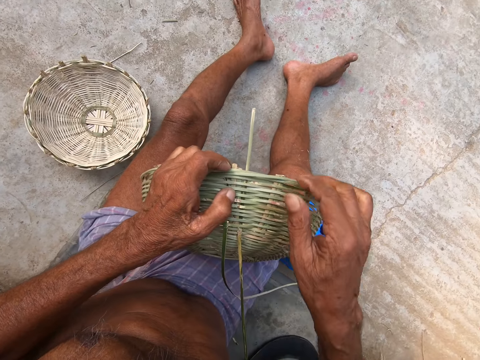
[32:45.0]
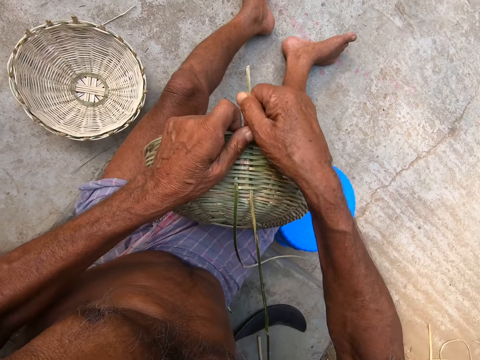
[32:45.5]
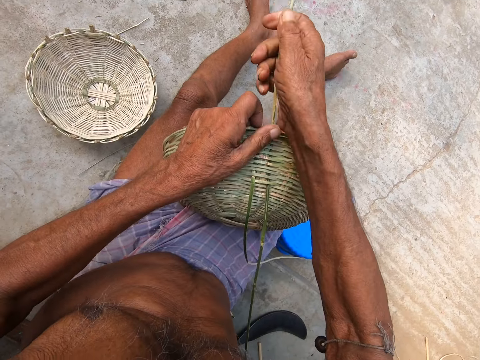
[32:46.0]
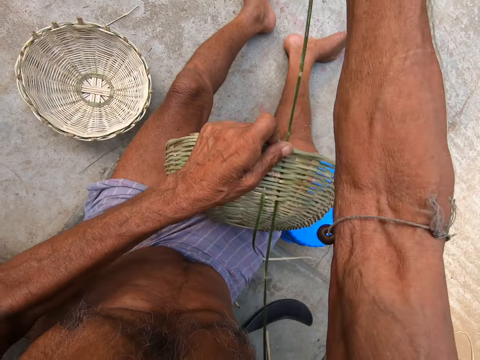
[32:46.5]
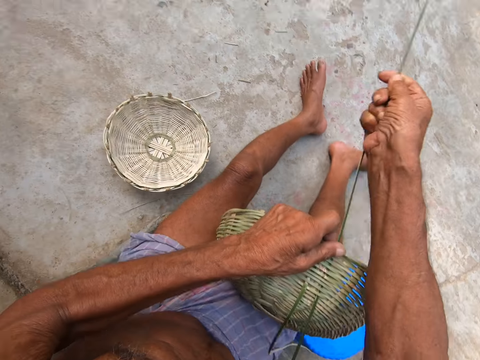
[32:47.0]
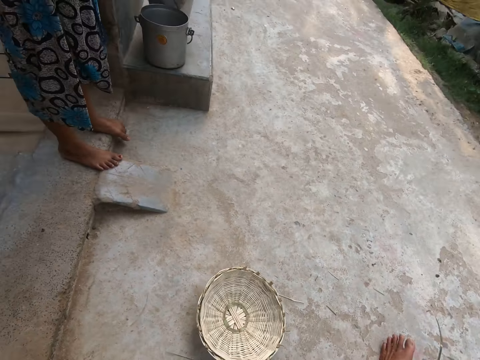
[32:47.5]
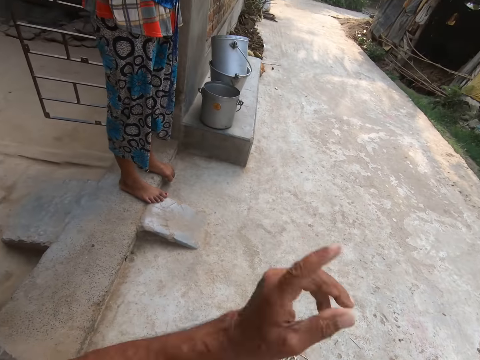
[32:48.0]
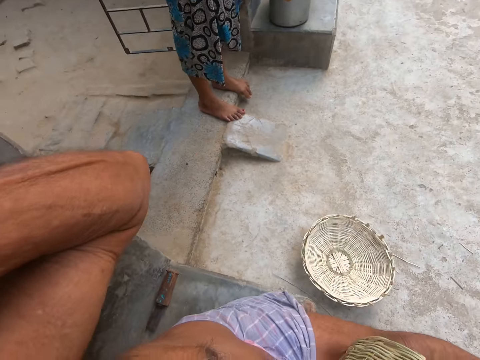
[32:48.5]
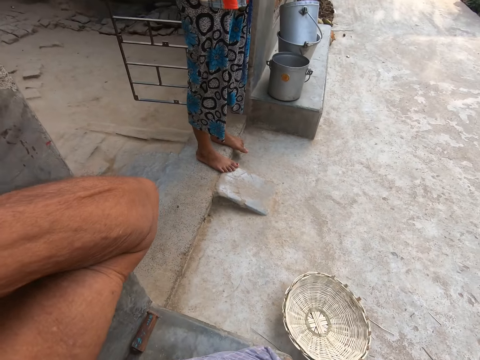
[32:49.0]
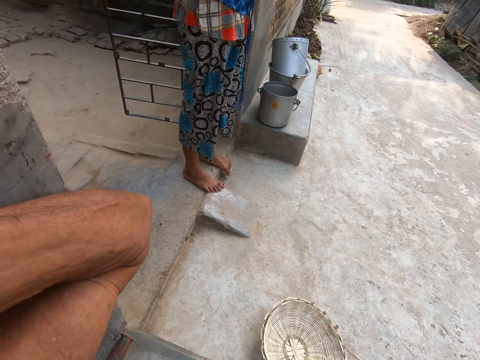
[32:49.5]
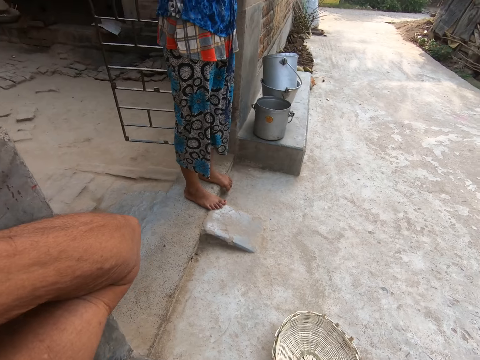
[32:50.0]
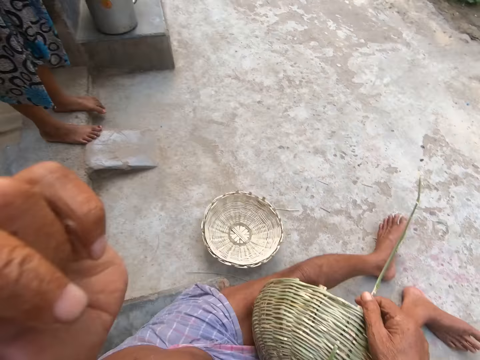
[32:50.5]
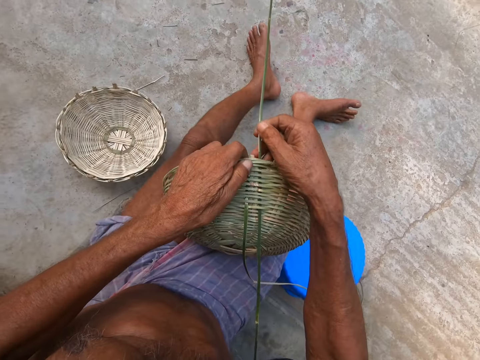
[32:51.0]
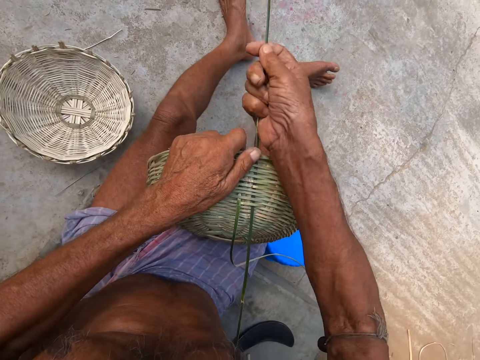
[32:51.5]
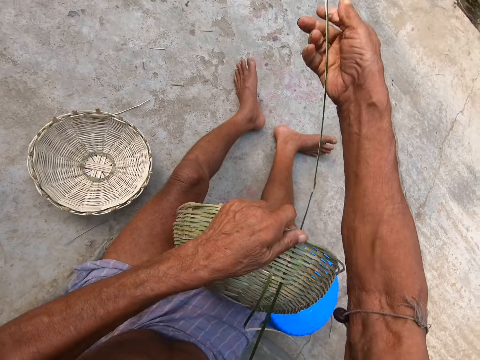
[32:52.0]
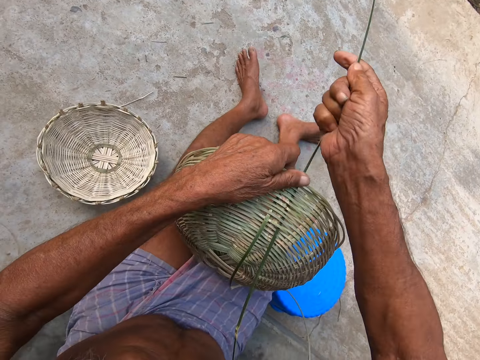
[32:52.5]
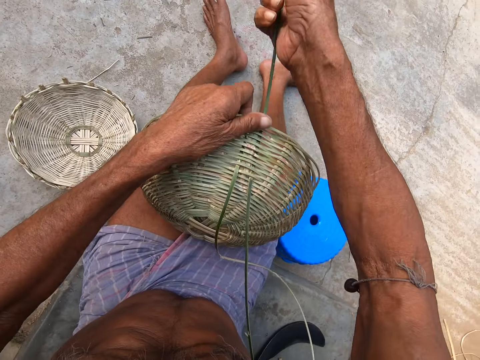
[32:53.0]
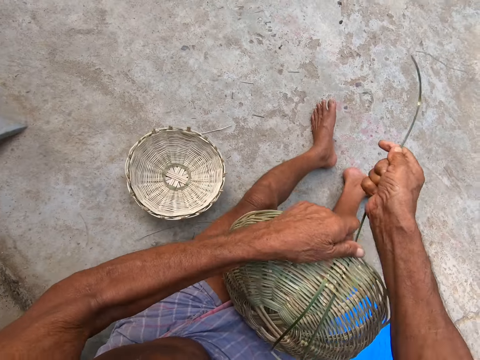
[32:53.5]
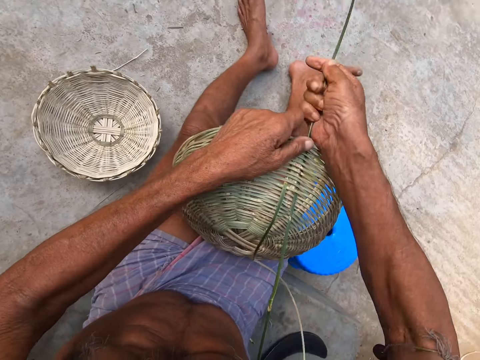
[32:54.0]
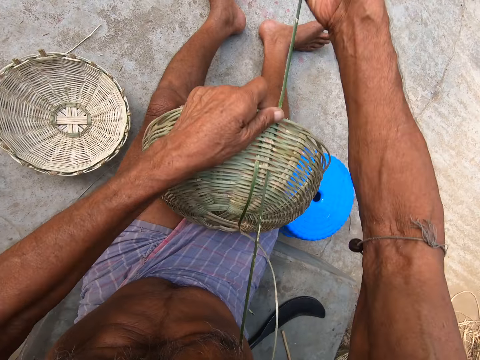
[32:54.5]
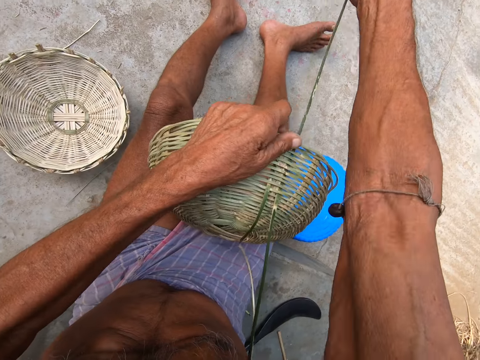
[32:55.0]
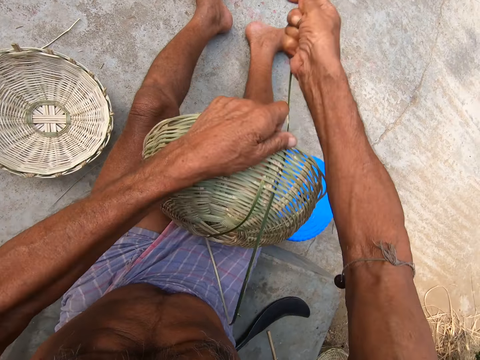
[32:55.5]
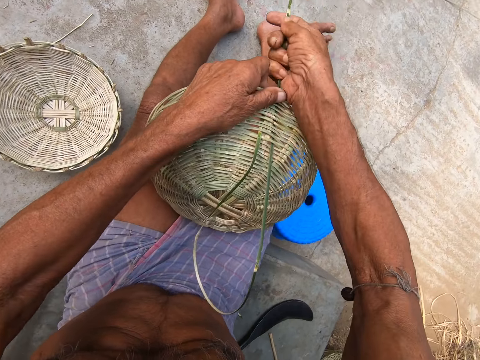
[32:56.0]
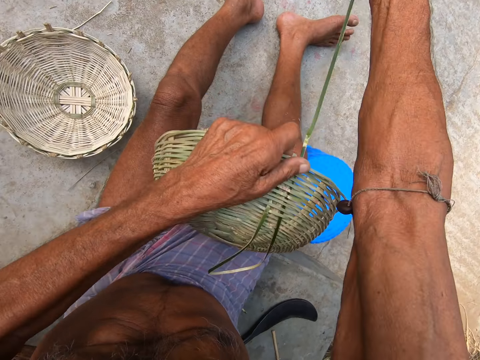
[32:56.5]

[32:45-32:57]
The camera wearer talks with a person. He pulls the bamboo strip through the basket in his left hand with his right hand. He looks around and raises a hand. He talks with the person. He holds the basket on his lap with his left hand. He pulls the bamboo strip with his right hand. He weaves the basket.

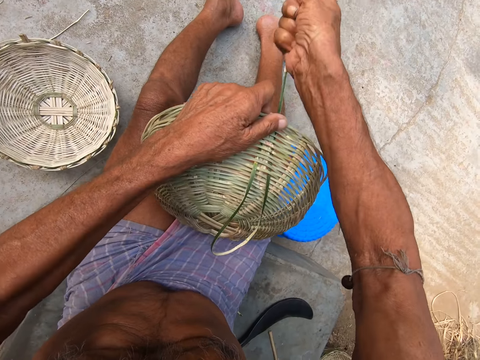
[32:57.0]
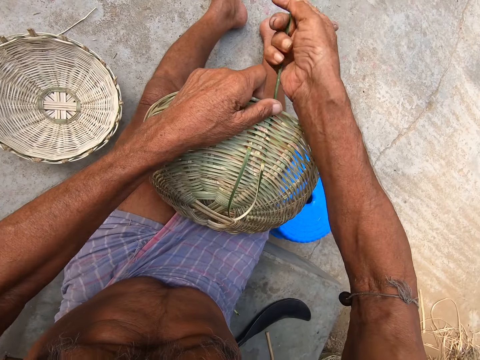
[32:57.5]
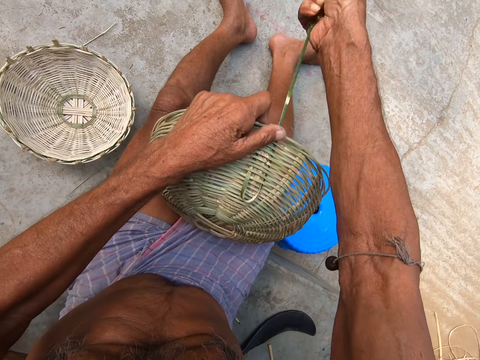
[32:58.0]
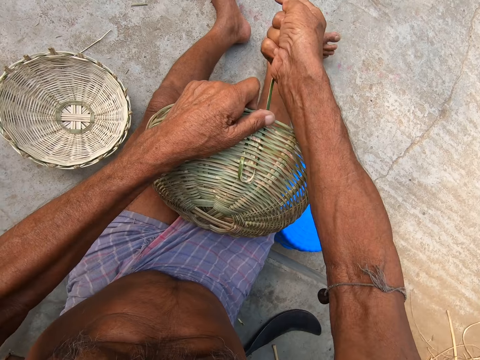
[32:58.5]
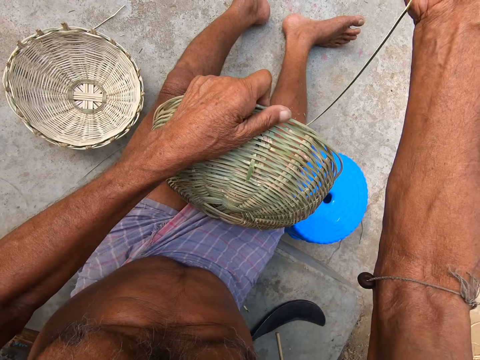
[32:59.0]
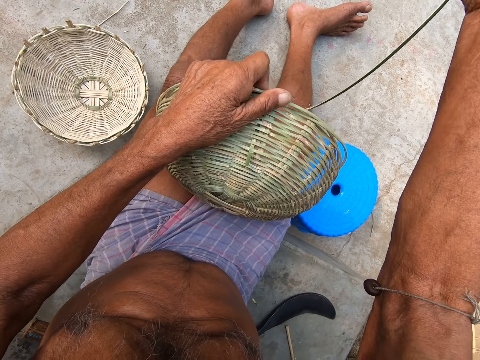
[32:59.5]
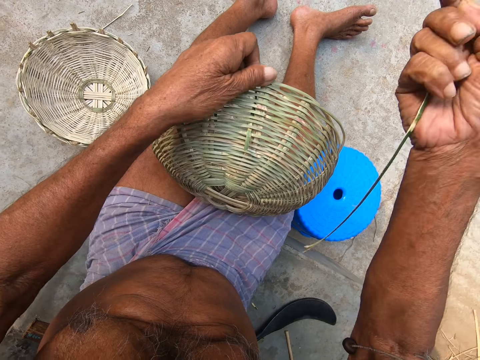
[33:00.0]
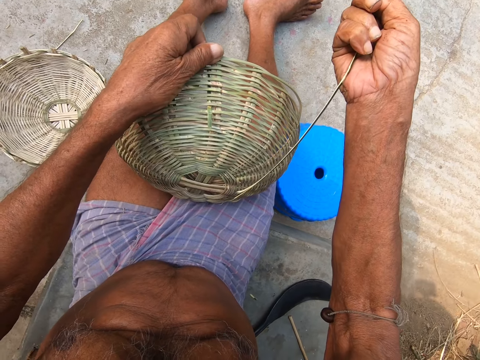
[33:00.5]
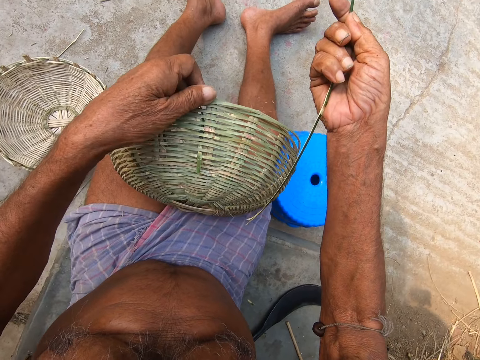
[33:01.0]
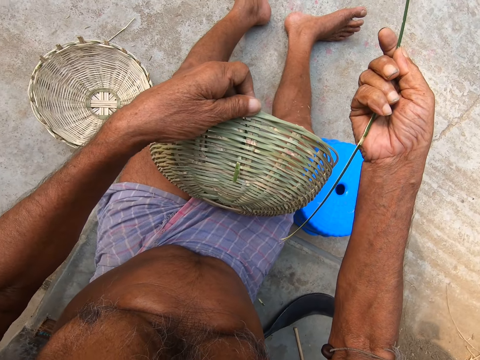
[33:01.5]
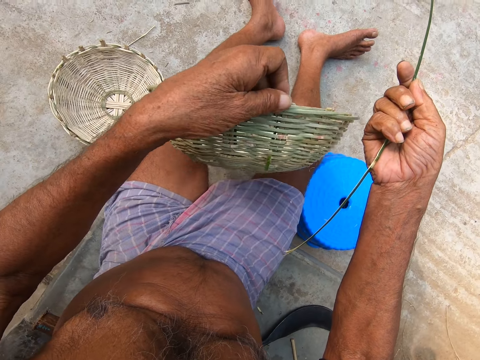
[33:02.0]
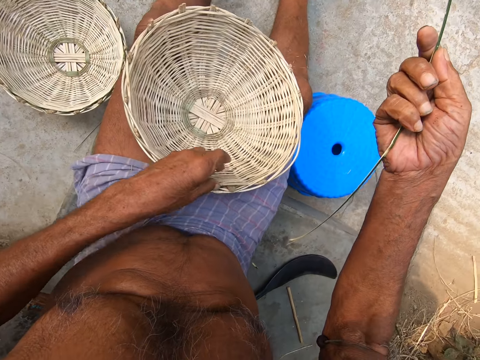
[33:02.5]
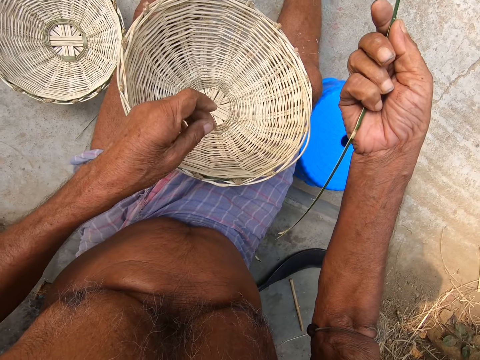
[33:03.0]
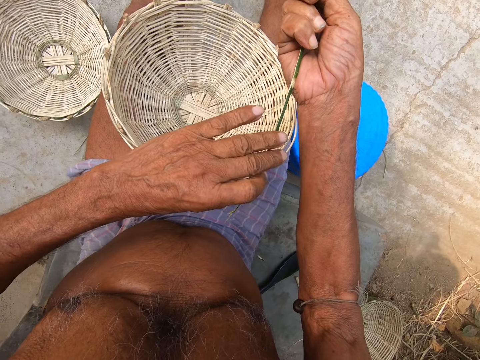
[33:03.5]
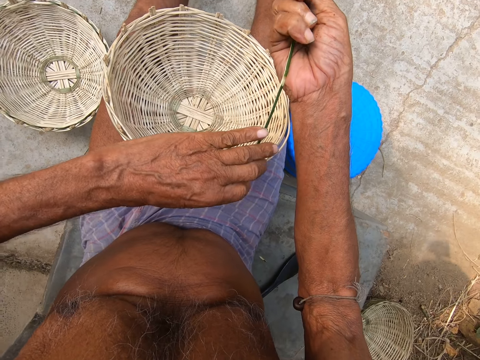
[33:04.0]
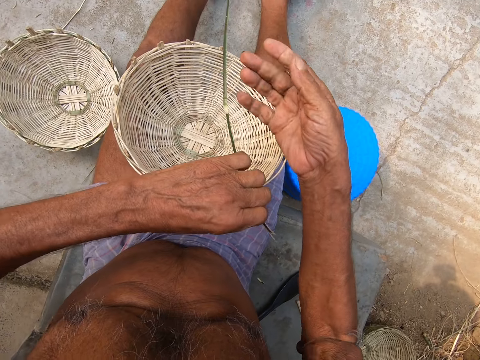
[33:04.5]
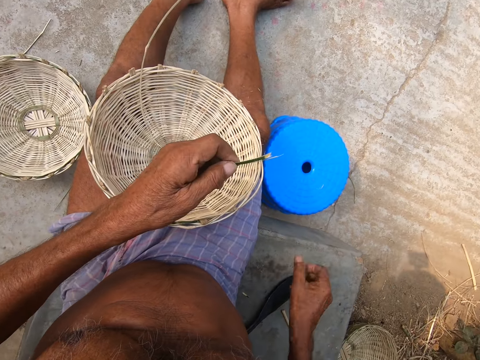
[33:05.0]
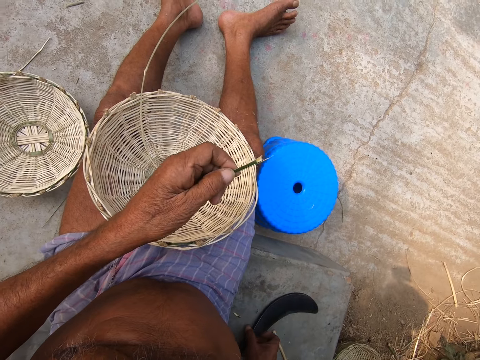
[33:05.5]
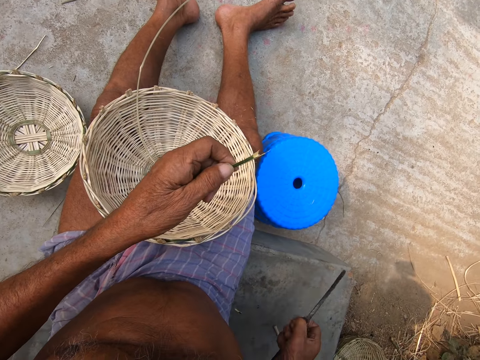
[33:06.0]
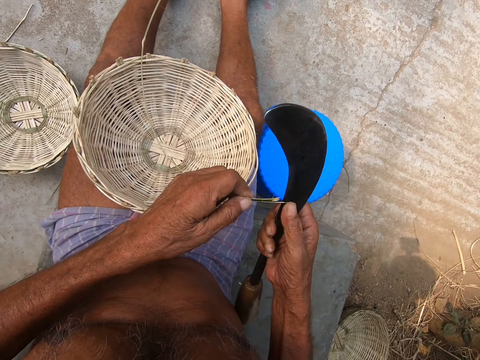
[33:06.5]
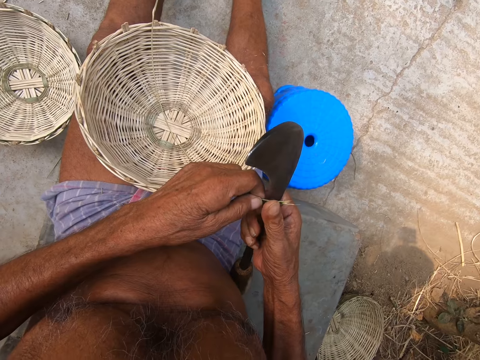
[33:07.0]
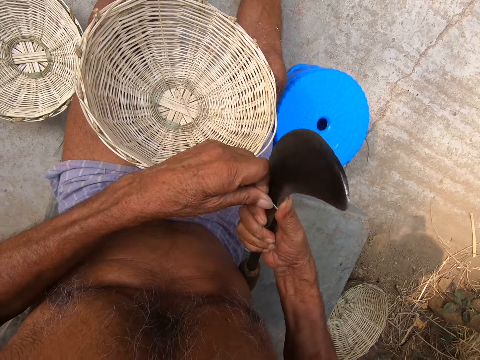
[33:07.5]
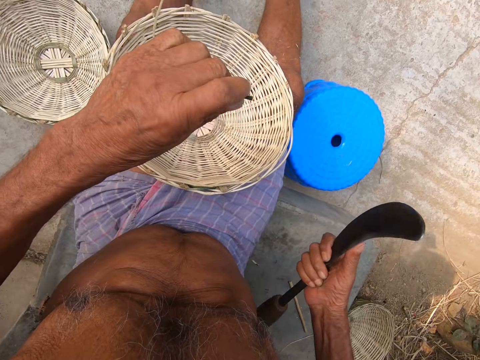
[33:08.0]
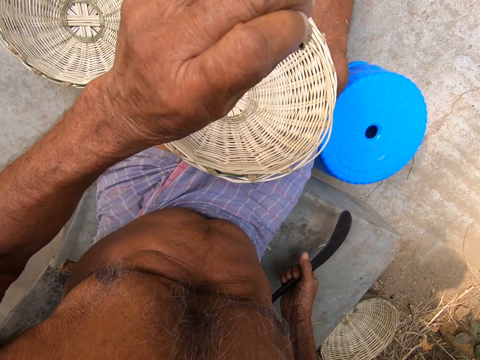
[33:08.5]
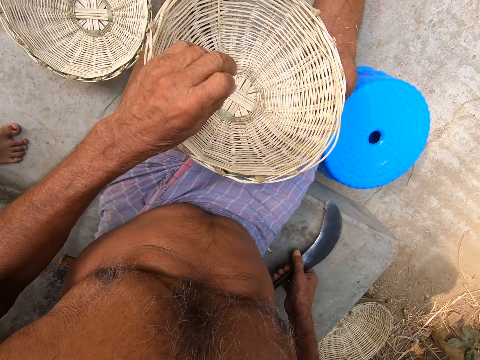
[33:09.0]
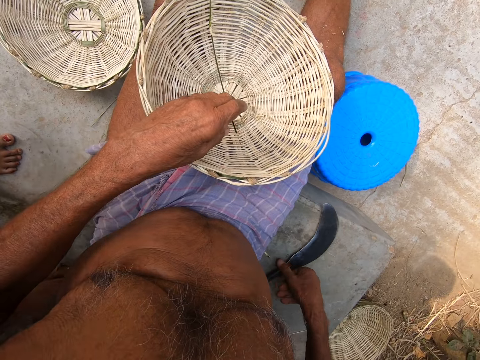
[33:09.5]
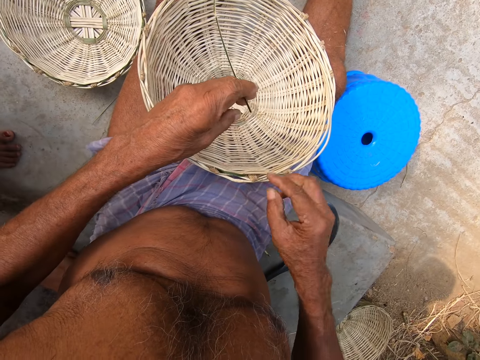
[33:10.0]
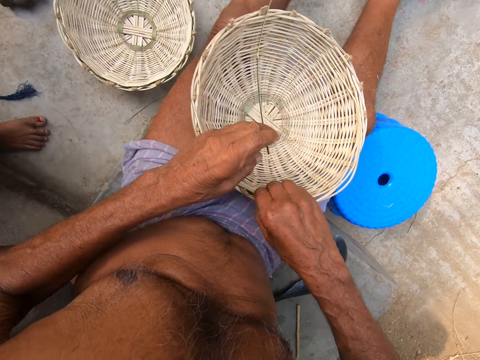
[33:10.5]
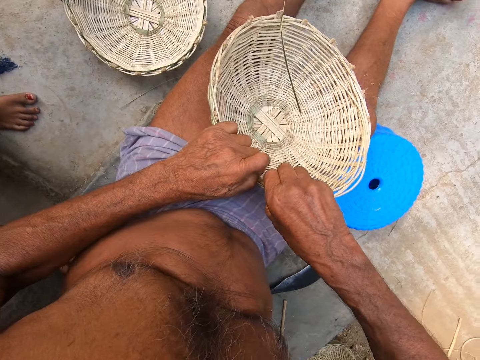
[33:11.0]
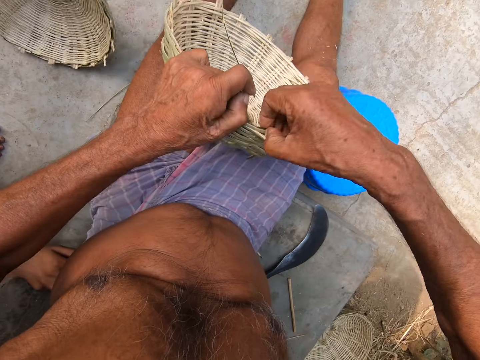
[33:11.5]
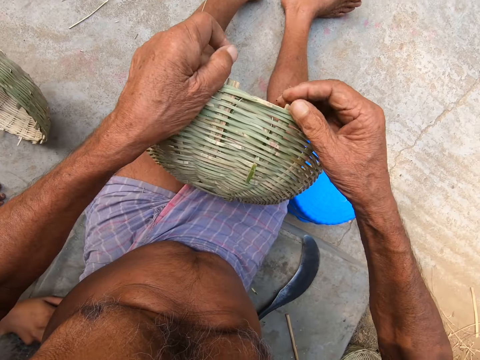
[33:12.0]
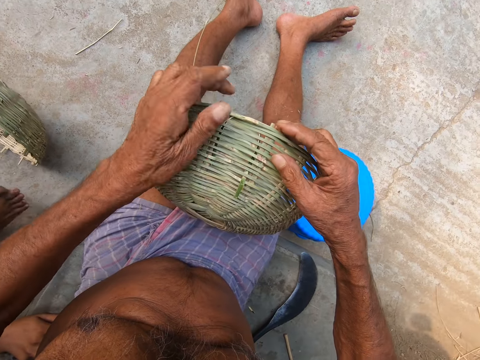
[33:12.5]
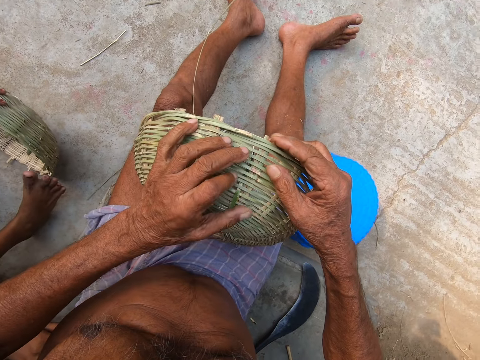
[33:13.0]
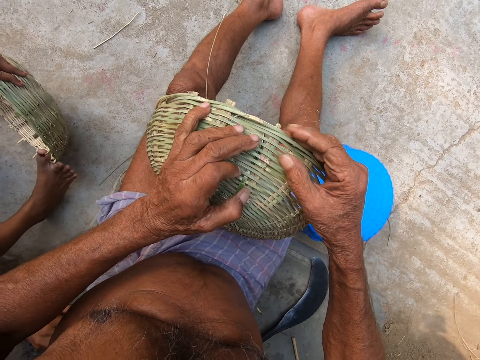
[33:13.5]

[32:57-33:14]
The camera wearer pulls apart the bamboo strip with his right hand. He holds the reed. He holds the basket. He turns the basket. He places the basket in his left hand on his lap. He passes the bamboo strip from his right hand to his left hand. He picks up the sickle from the ground with his right hand. He cuts the bamboo strip in his left hand with the sickle in his right hand. He places the sickle in his right hand on the ground. He picks the basket from his lap with both hands. The girl picks a basket from the ground with her left hand. The camera wearer turns the basket.
